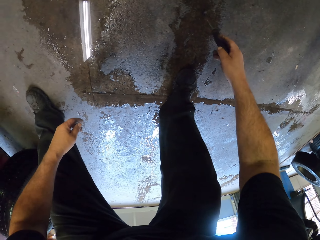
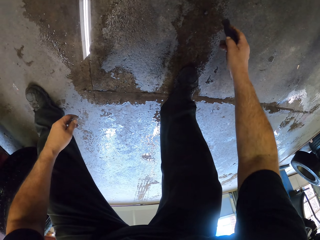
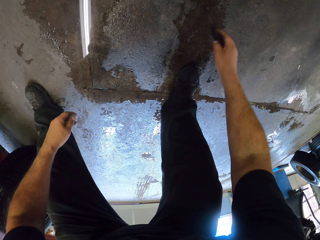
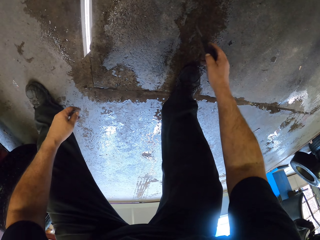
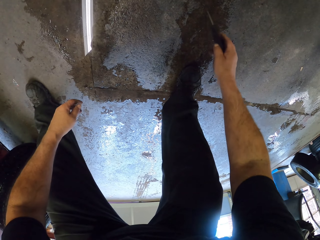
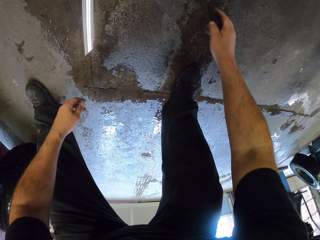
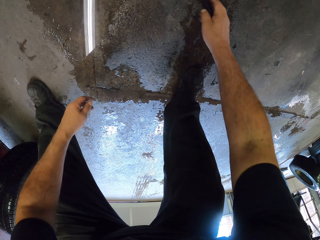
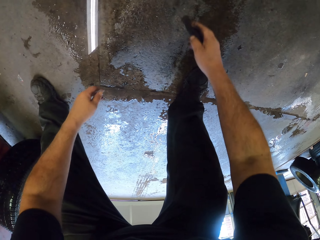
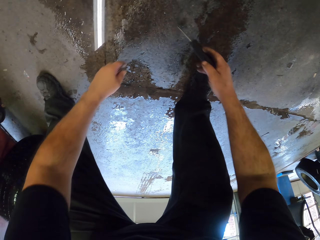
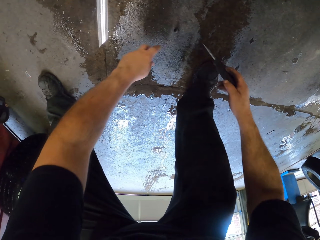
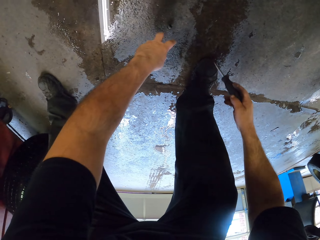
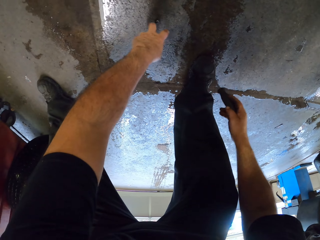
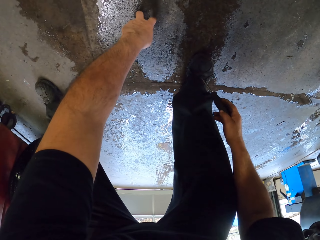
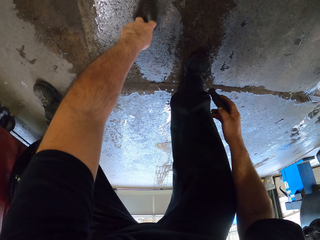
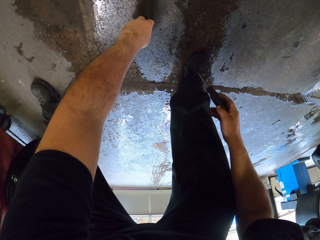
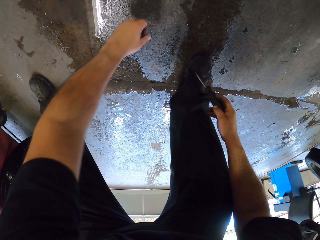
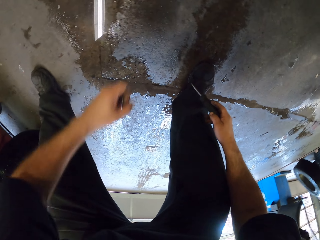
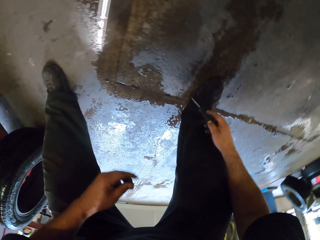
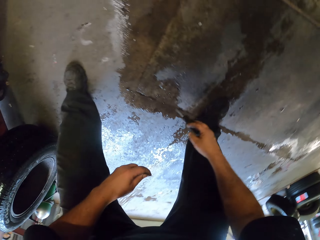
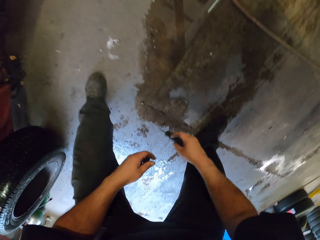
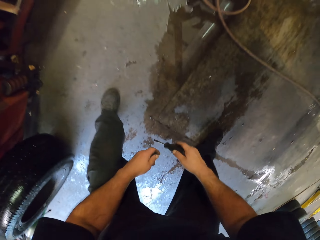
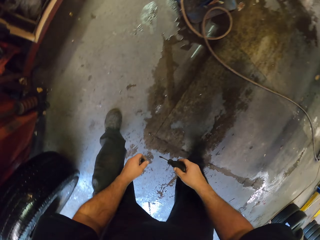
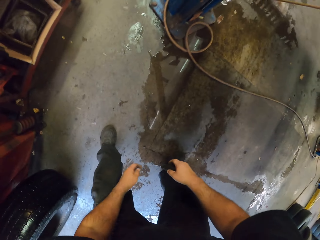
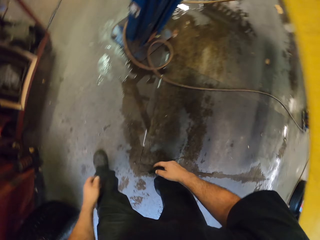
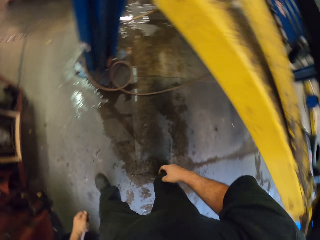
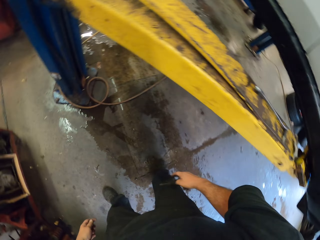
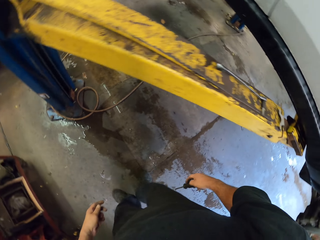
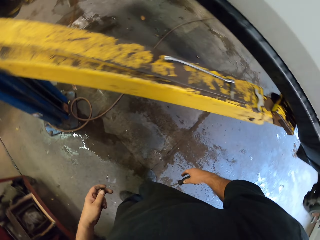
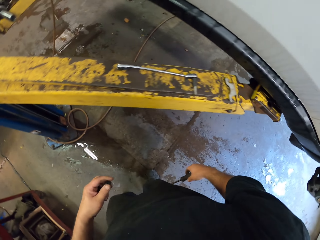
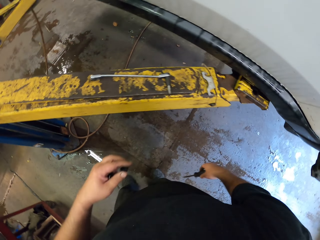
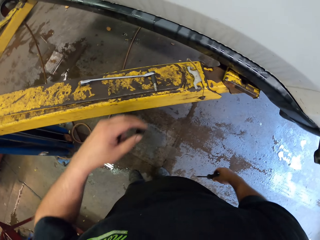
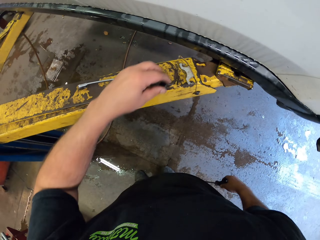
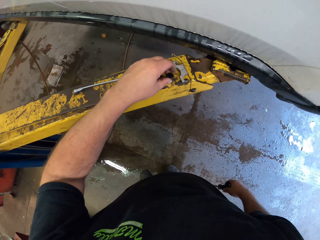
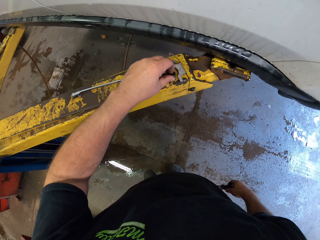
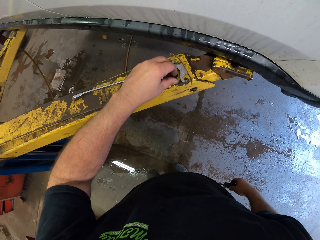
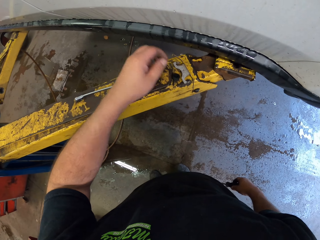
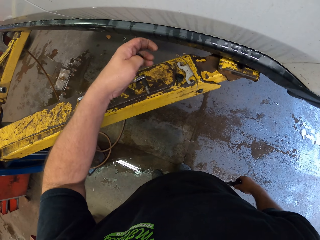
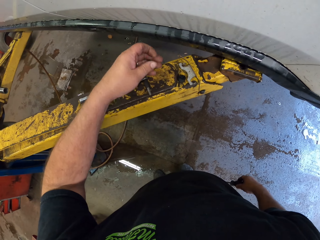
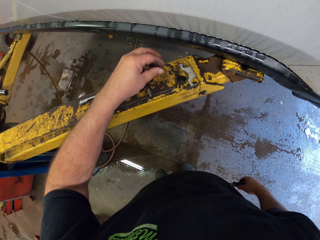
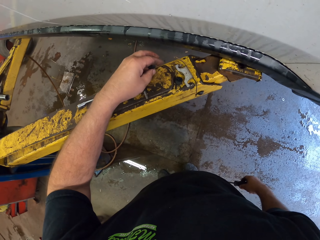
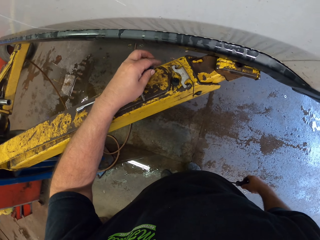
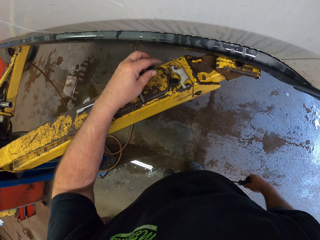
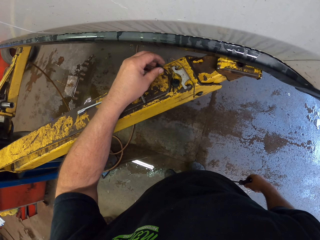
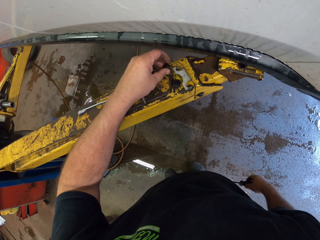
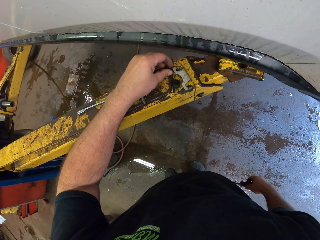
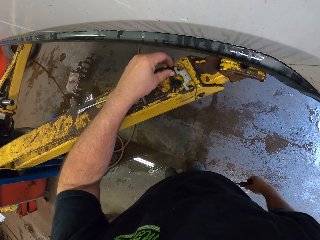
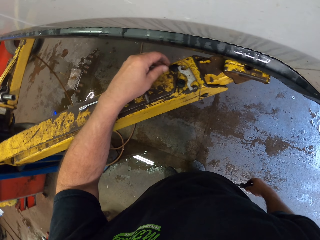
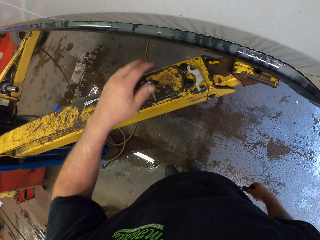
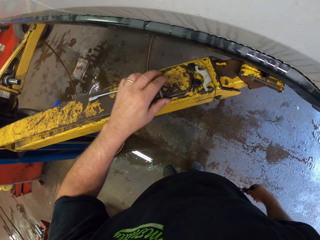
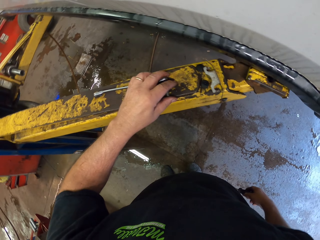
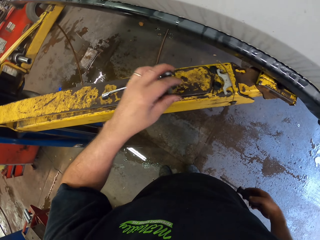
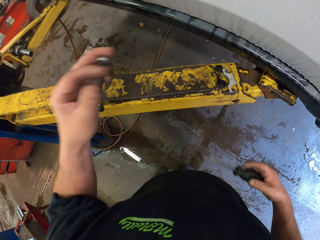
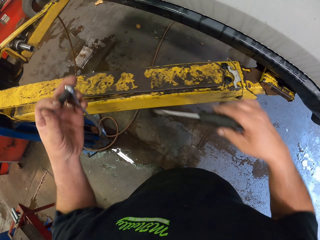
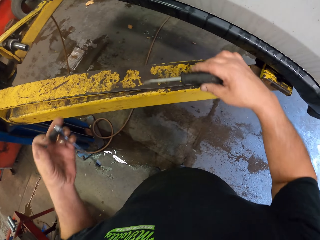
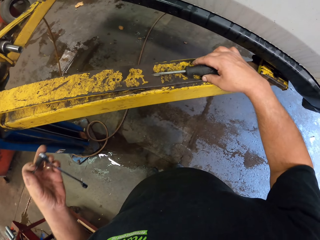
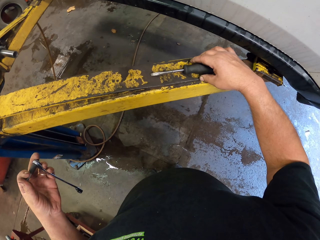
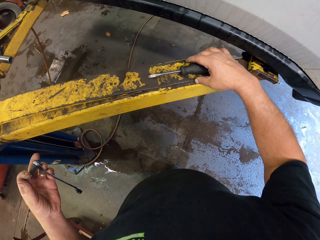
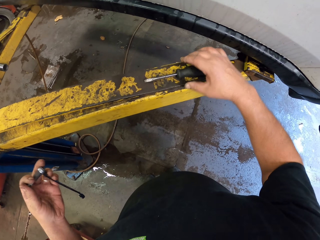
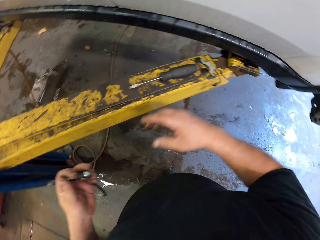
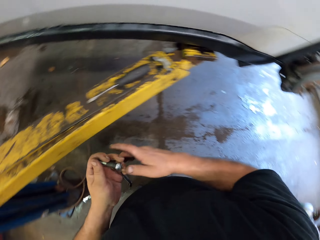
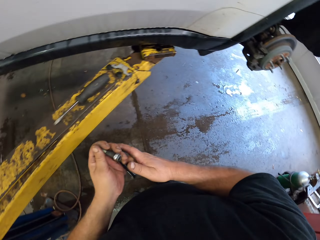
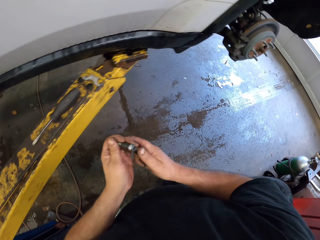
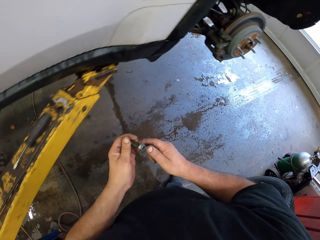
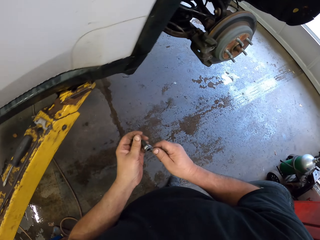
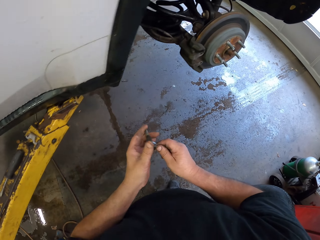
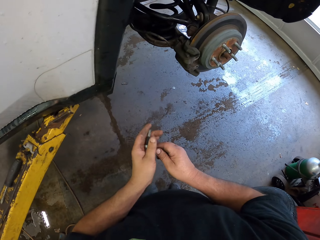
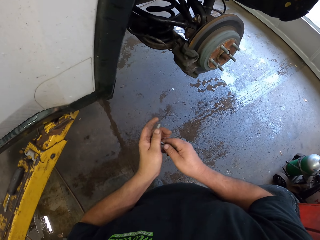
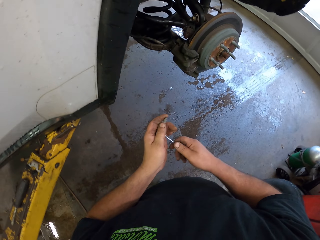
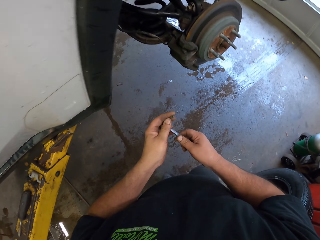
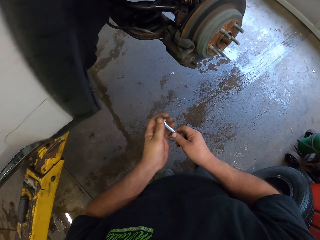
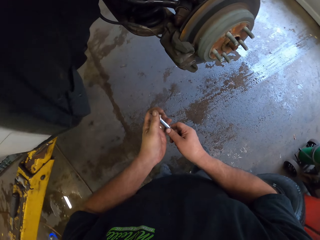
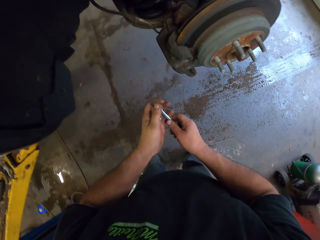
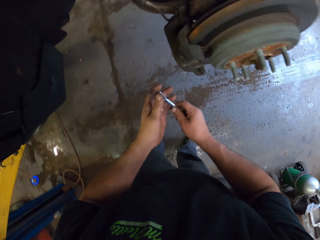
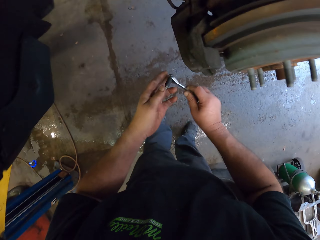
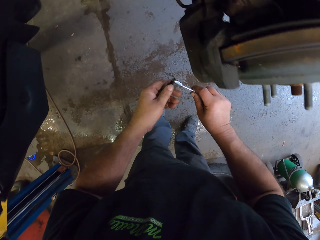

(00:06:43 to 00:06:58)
The camera wearer touches a bolt on the floor. They pick the bolt from the floor. They place the bolt on the metal rod. They pick a spanner from the metal rod. They place a screwdriver on the metal rod.

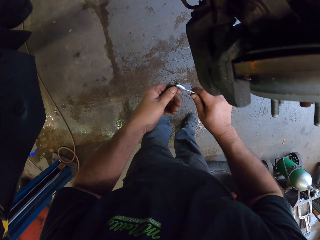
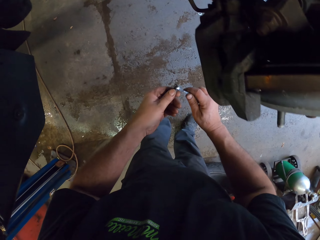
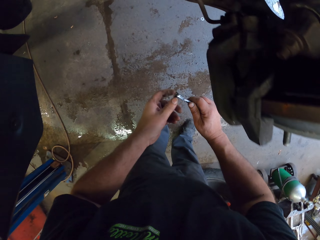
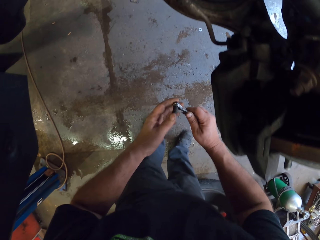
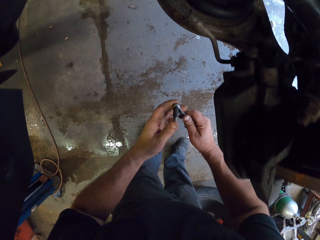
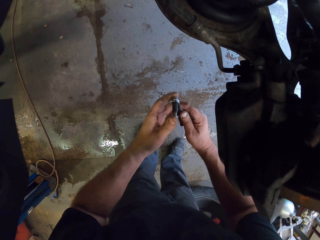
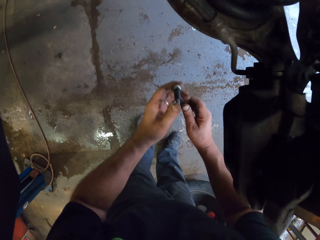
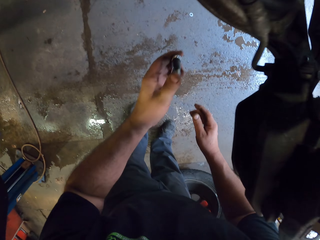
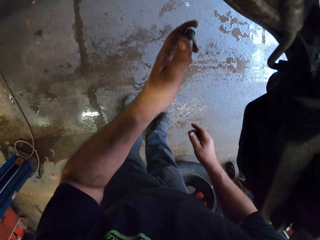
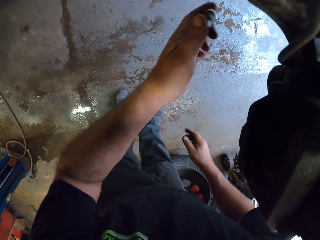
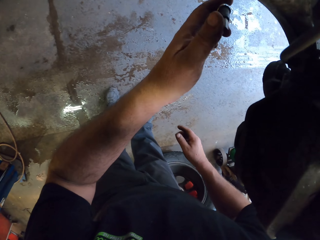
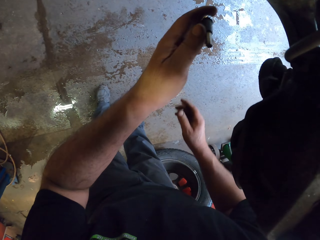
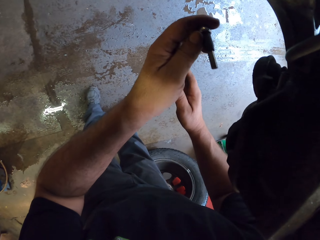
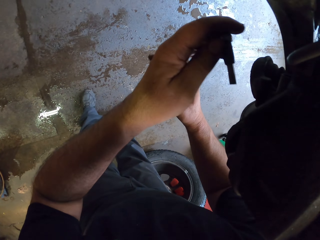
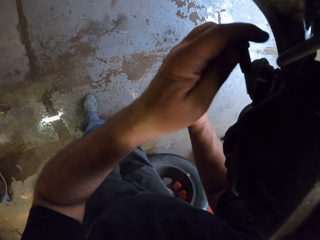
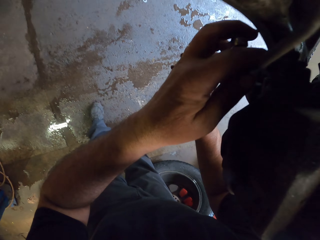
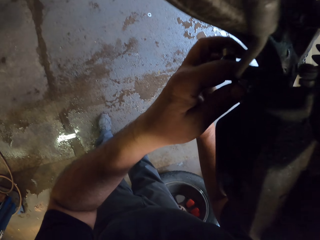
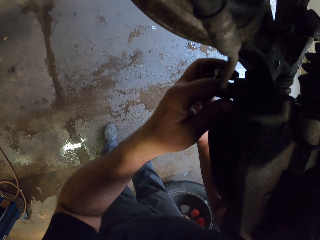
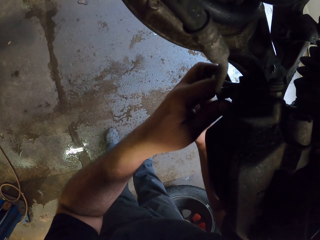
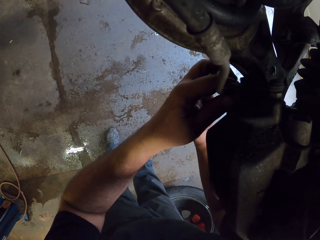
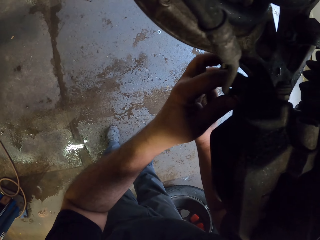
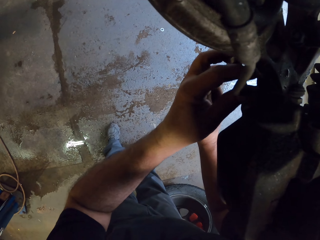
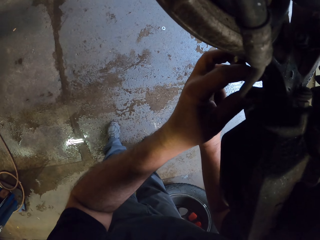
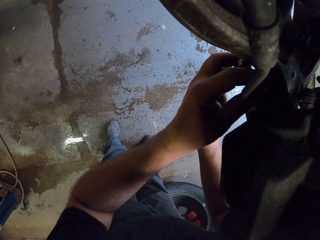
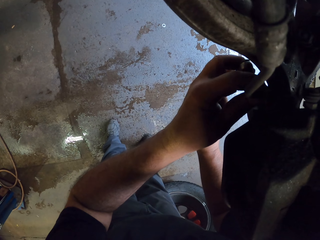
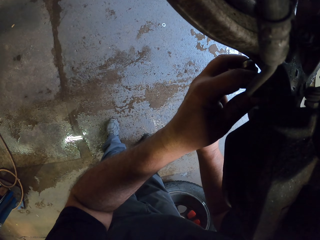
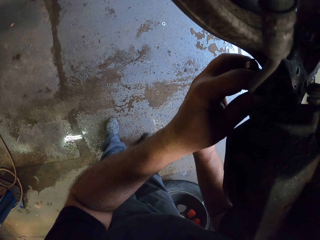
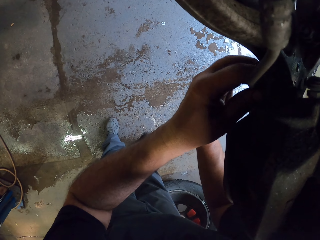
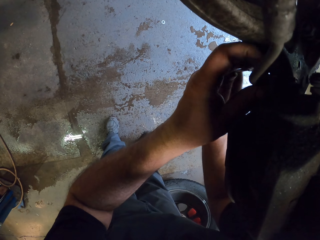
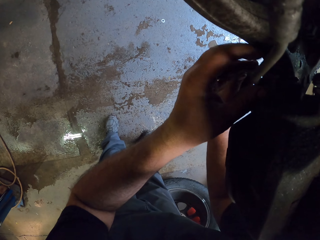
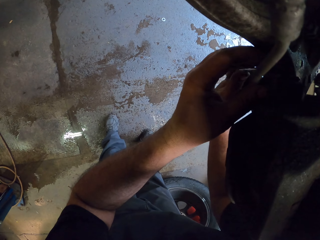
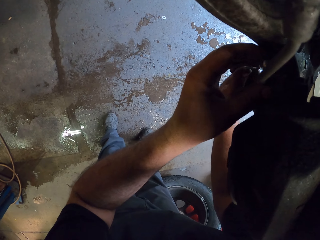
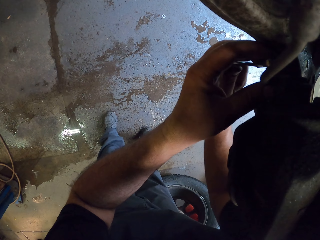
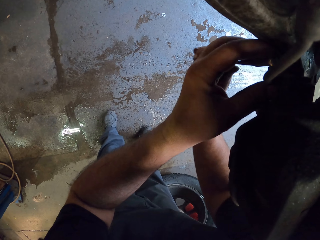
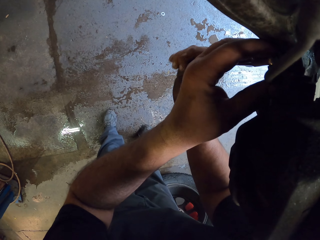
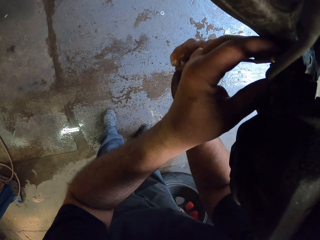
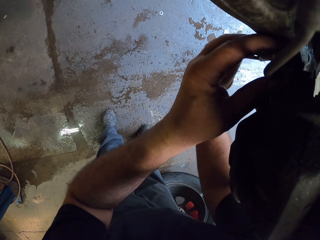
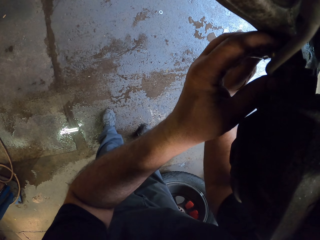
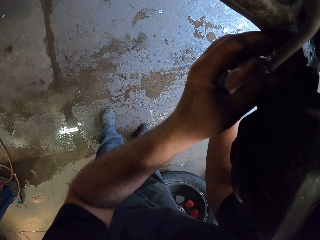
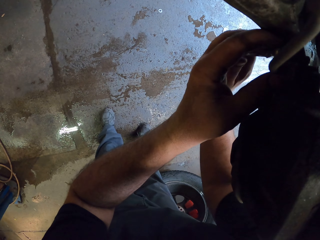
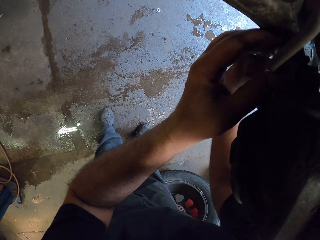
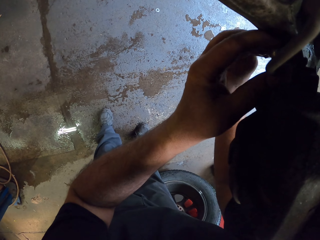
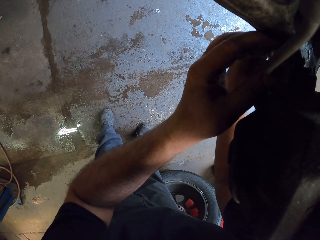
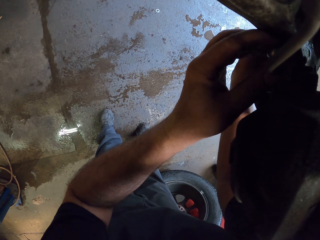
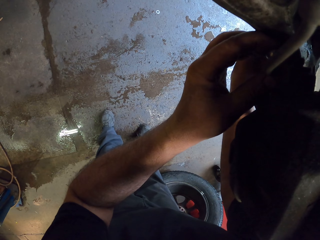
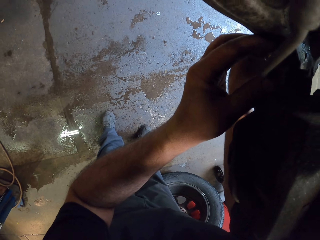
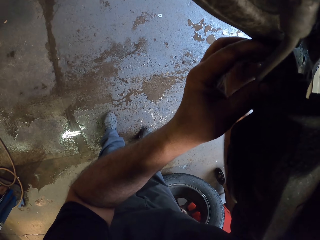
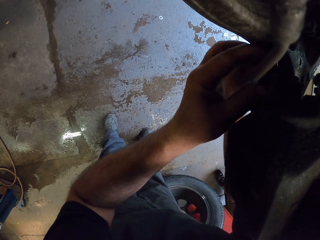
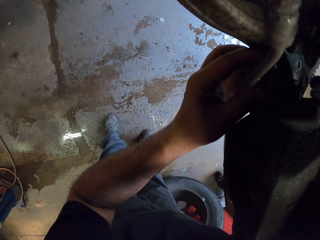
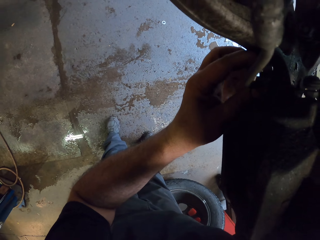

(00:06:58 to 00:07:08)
The camera wearer puts the screw under the engine. They fix the wheel car brake with the spanner.
